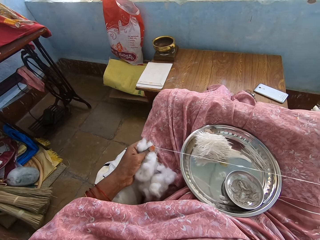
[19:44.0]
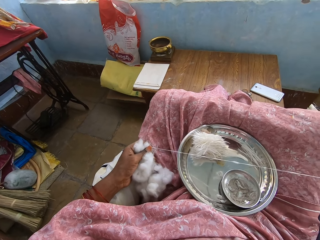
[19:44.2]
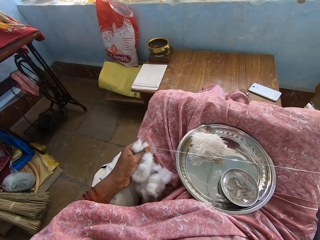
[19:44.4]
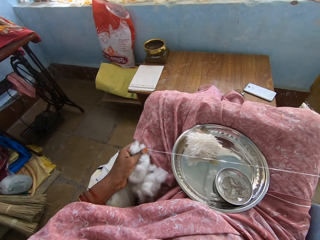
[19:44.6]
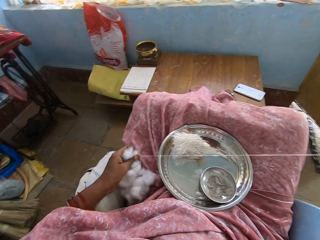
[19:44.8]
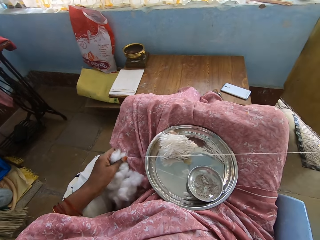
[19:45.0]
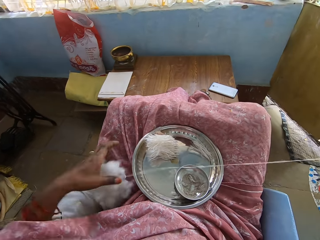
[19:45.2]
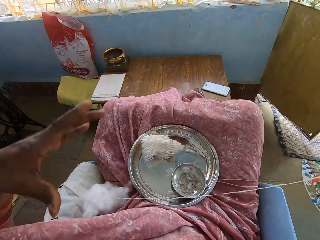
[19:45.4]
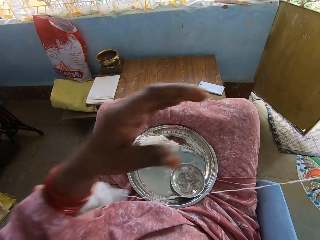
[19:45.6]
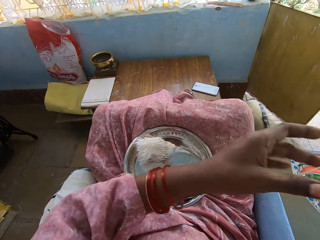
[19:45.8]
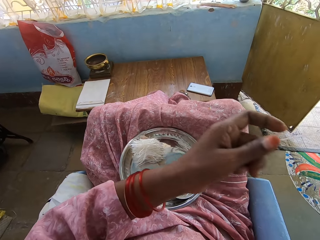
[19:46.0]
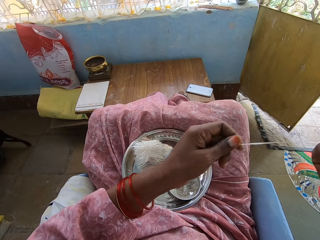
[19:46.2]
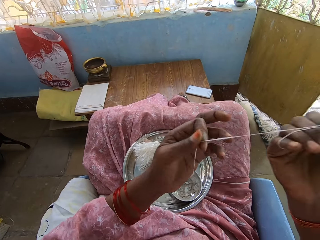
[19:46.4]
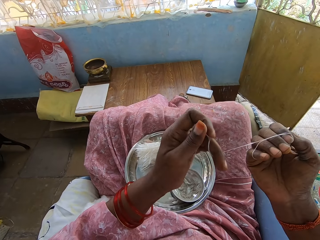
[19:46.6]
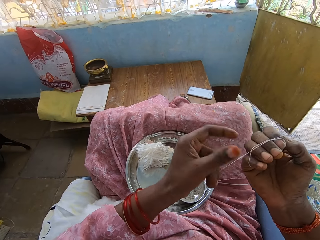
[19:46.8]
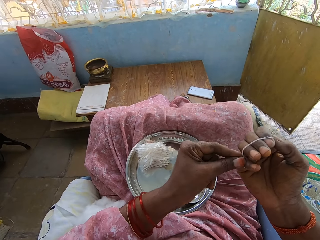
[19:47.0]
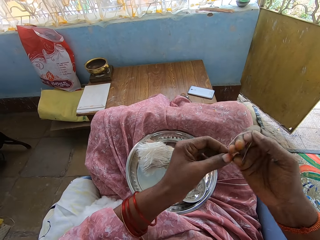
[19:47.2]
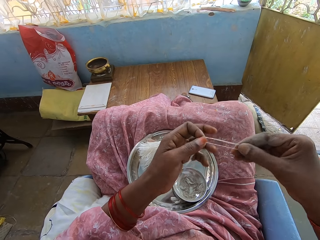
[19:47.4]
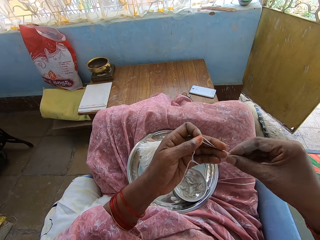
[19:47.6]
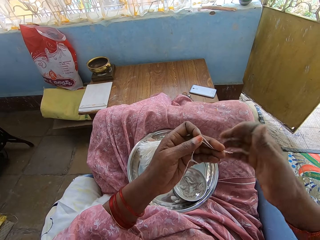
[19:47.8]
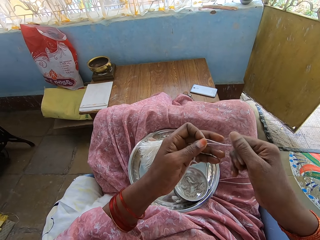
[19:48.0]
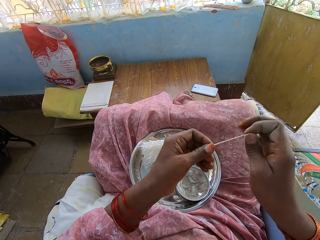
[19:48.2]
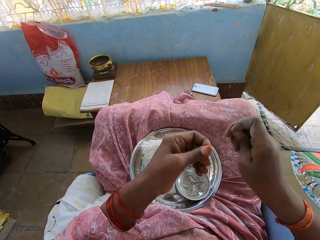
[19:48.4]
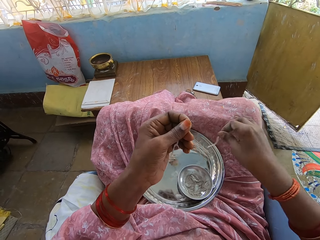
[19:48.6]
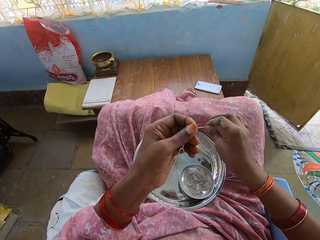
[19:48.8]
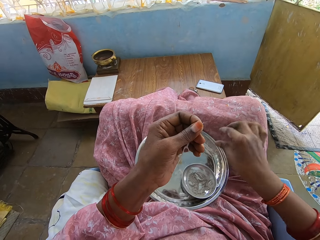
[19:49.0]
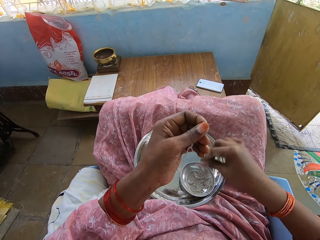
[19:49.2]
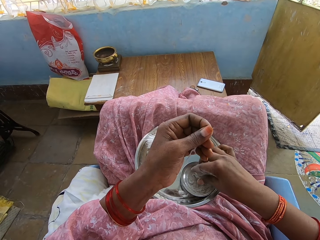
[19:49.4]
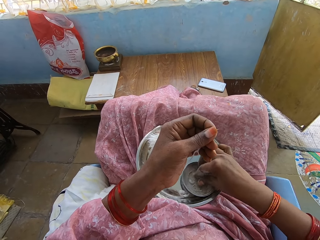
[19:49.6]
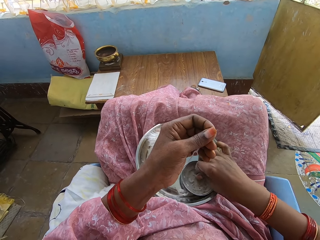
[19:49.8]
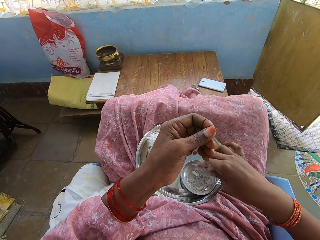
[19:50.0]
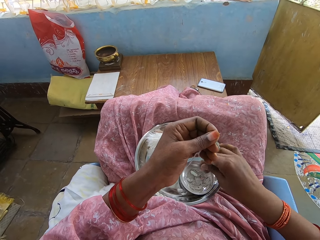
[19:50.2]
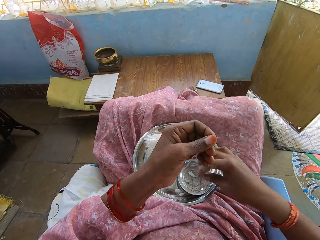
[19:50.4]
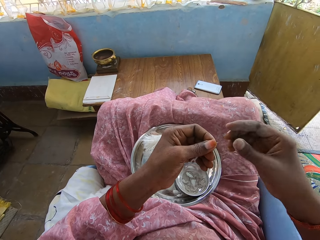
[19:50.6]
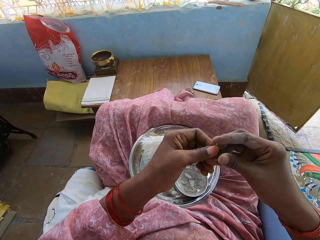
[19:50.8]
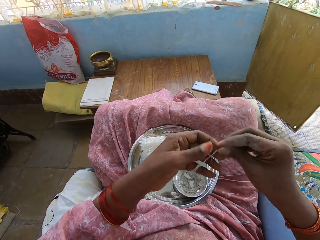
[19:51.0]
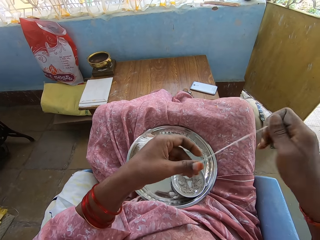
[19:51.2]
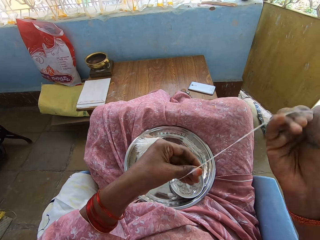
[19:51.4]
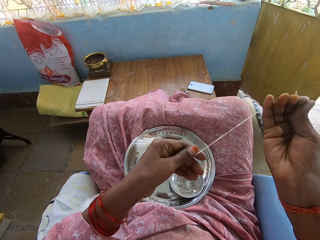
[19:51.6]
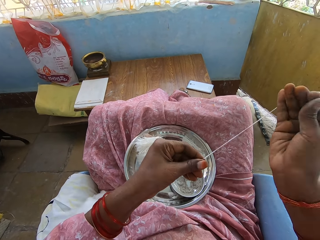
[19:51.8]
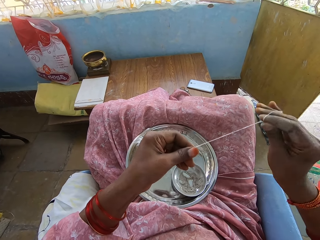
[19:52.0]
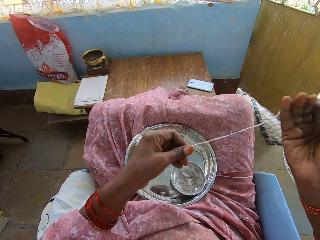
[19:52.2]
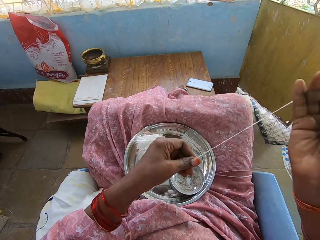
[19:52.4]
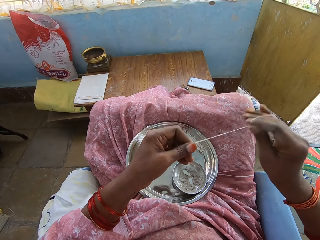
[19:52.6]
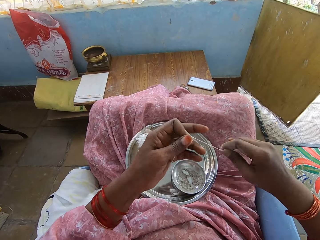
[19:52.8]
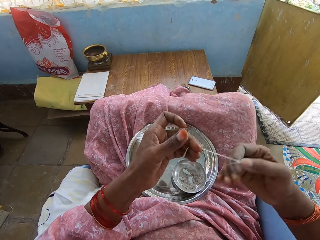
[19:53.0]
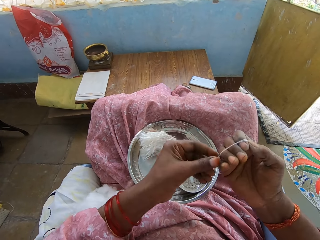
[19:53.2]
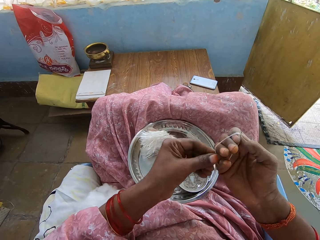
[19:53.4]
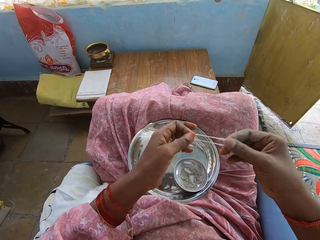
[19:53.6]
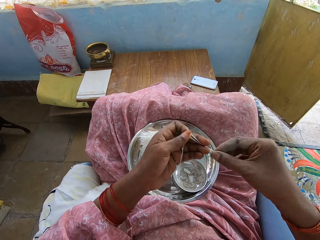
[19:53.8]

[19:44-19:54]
The camera wearer twists the cotton strand. She cuts the cotton strand from the other cotton strand. She places the cotton strand on the tray. She rubs her fingers in a powder. She touches the powder on the plate. She pulls the cotton strand. She rolls the cotton strand on her fingers.

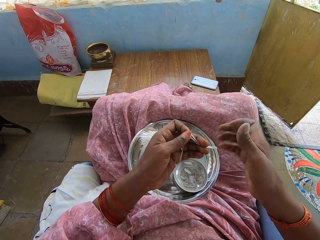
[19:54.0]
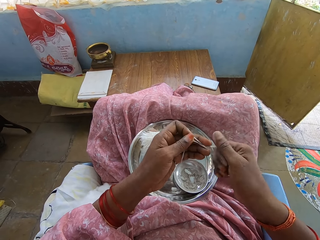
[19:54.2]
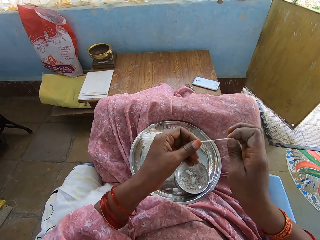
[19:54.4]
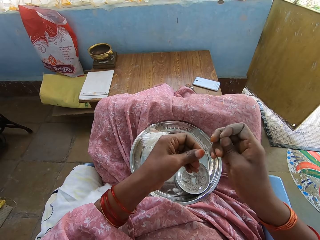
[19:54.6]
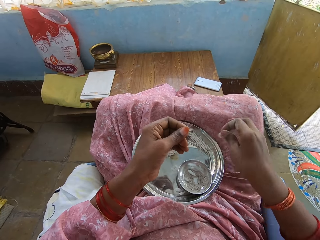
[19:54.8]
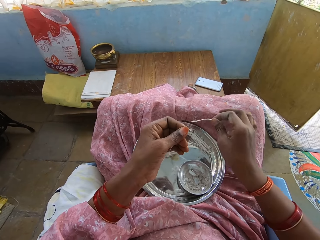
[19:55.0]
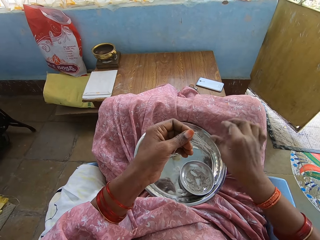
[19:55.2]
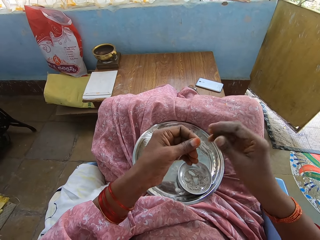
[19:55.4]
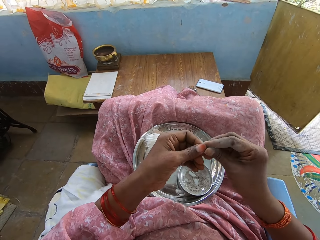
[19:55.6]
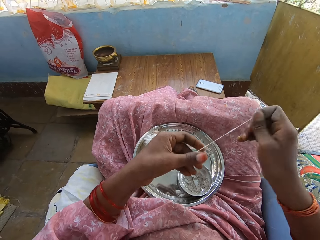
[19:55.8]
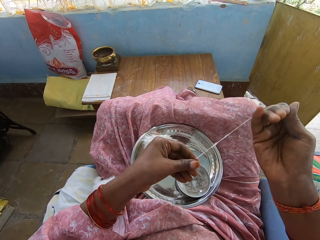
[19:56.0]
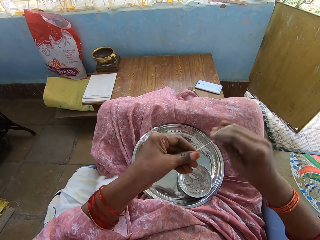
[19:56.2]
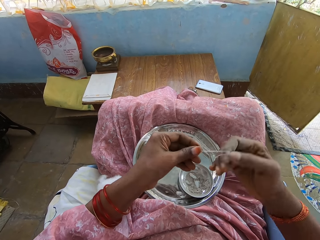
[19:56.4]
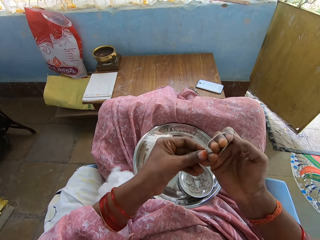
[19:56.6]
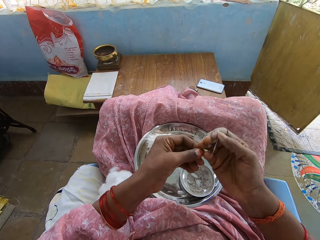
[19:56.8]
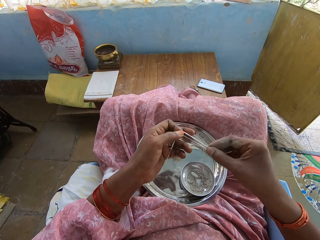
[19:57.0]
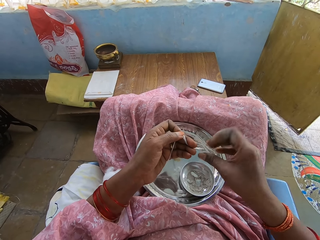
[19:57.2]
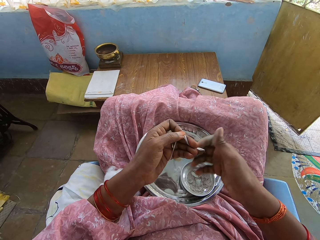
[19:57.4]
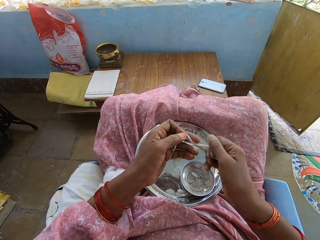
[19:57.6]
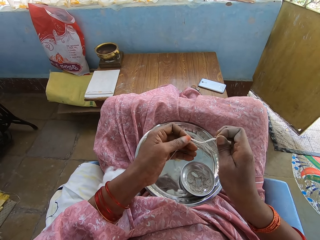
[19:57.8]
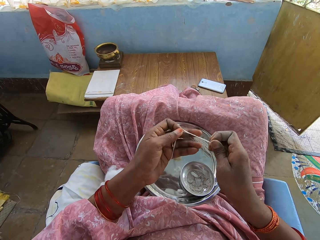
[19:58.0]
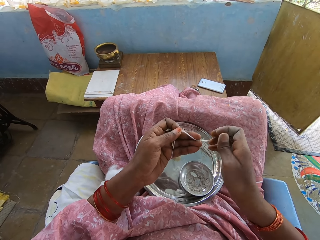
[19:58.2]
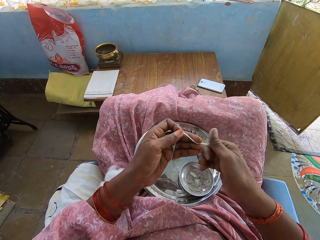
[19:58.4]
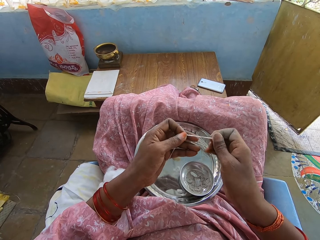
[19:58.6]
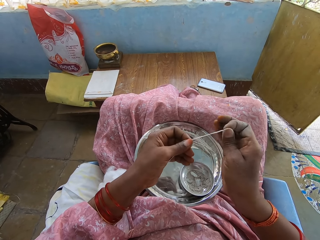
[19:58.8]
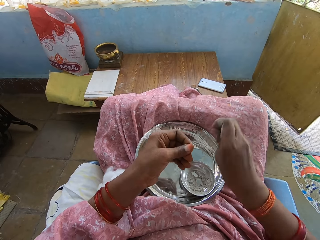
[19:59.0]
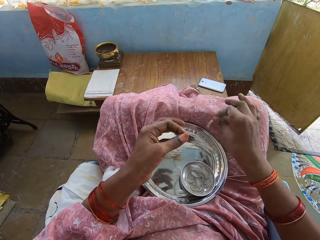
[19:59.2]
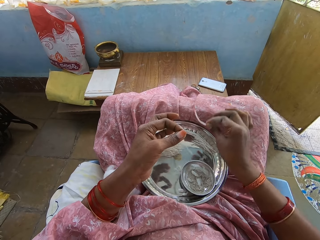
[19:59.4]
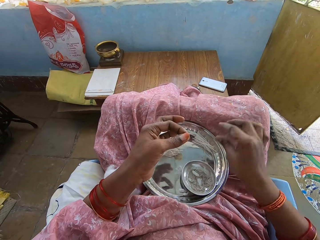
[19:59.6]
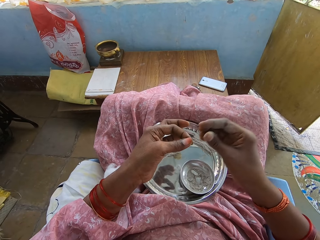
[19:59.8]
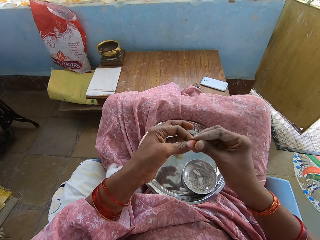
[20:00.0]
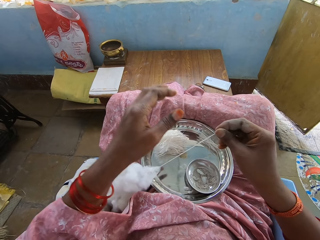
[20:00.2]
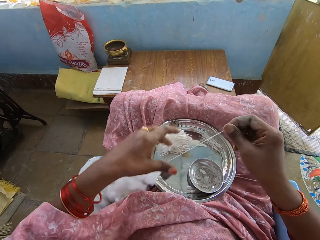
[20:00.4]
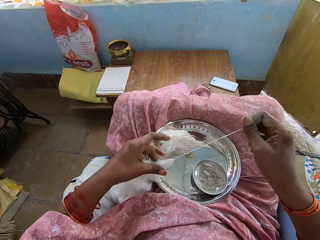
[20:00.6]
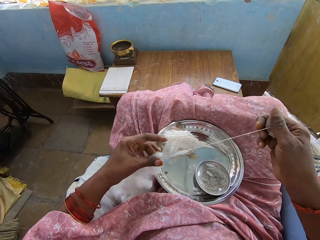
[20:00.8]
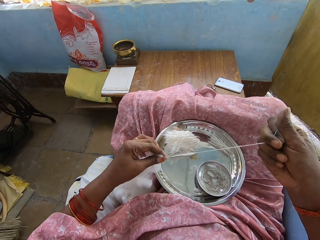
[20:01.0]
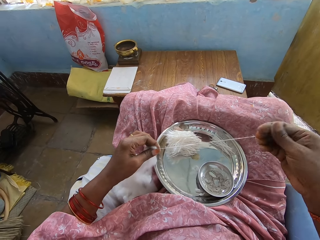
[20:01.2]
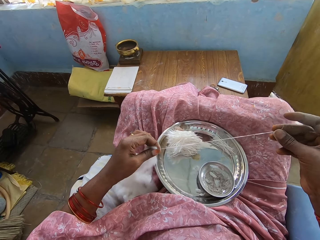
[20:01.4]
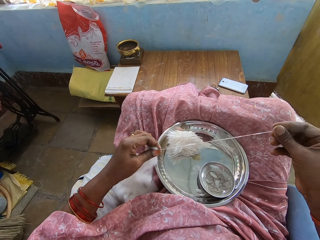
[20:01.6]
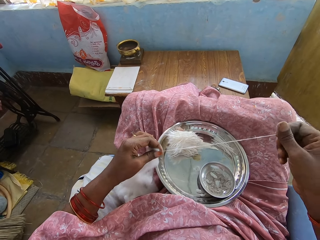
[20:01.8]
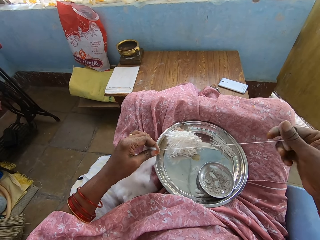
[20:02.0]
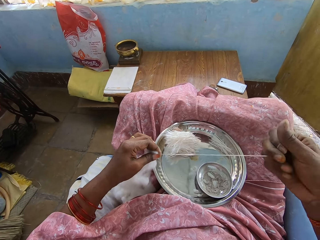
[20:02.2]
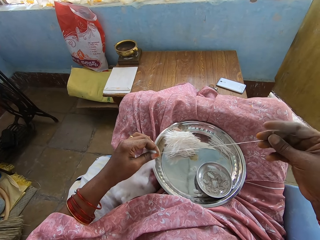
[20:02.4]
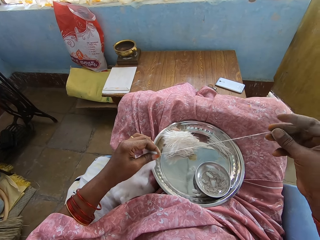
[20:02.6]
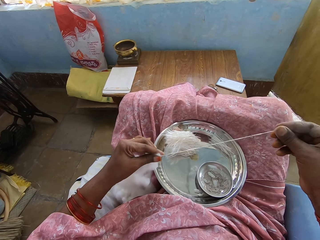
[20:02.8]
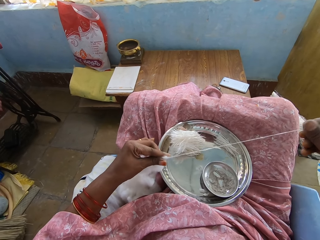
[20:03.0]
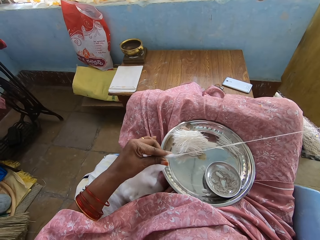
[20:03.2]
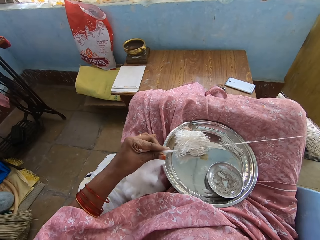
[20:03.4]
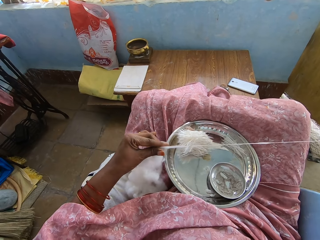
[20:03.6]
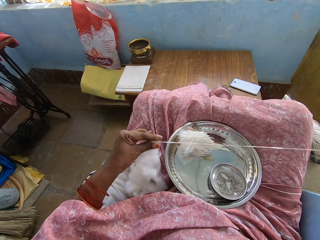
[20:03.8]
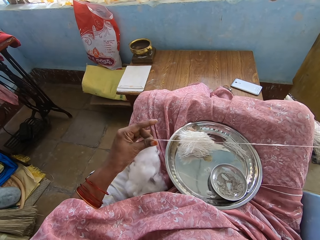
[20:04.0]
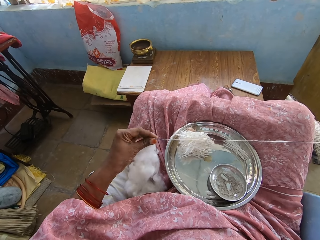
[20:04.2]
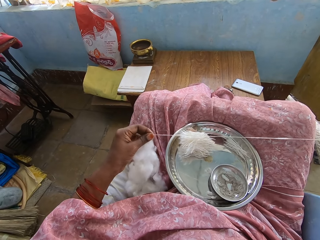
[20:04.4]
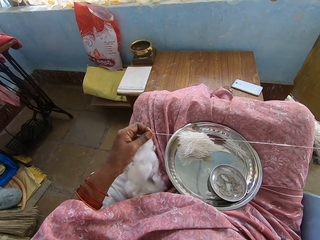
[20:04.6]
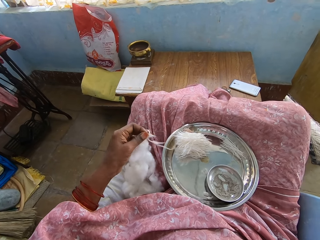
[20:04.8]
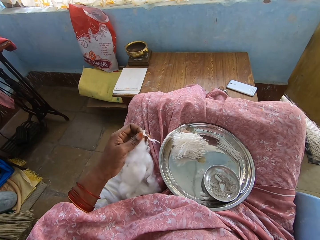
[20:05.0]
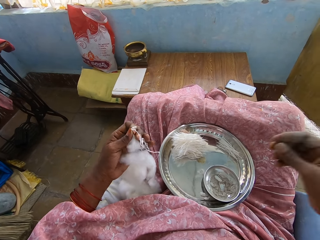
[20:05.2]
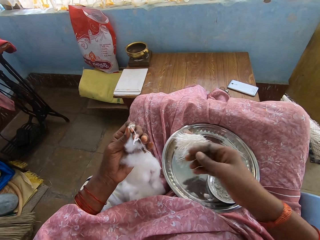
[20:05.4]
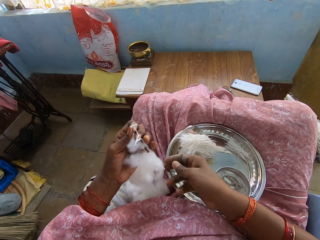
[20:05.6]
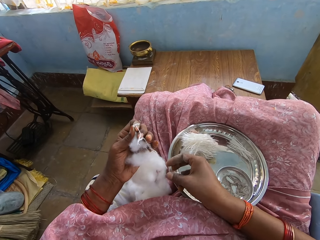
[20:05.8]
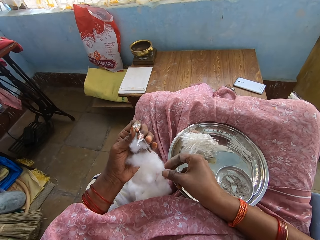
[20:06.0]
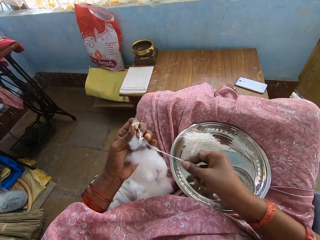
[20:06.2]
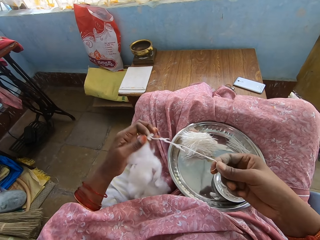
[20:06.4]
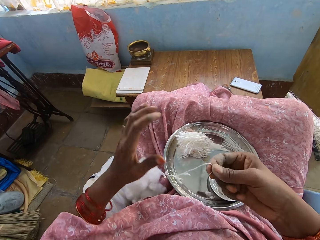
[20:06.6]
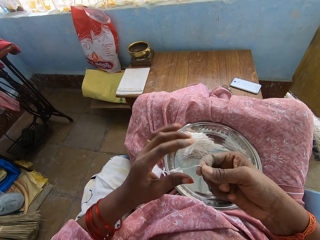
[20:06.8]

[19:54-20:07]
The camera wearer twists the cotton strand. She cuts the cotton strand from the other cotton strand. She places the cotton strand on the tray. She rolls the cotton strand on her fingers. She twists the cotton strand. She cuts the cotton strand from the other cotton strand. She places the cotton strand on the tray. She pulls the cotton strand.
